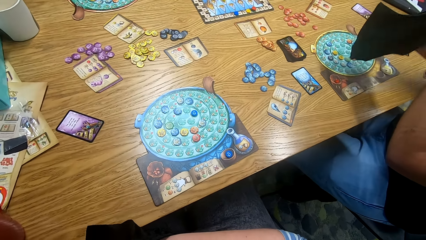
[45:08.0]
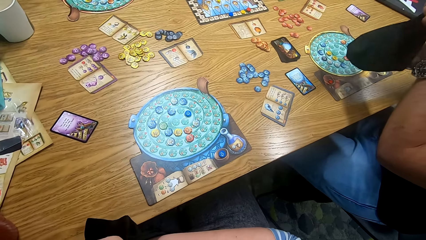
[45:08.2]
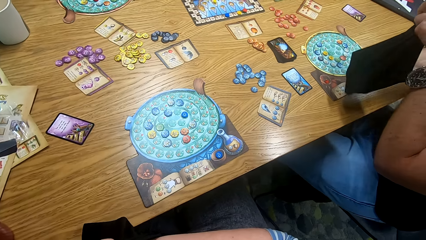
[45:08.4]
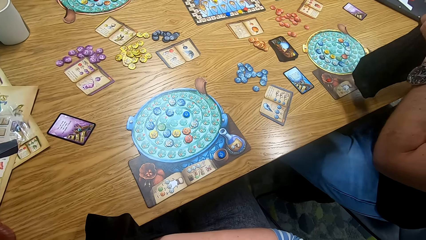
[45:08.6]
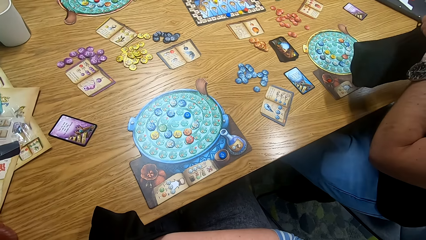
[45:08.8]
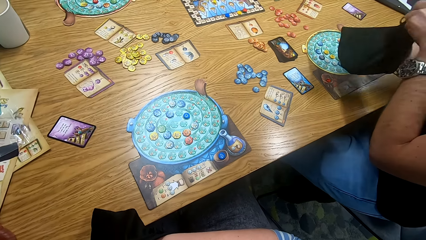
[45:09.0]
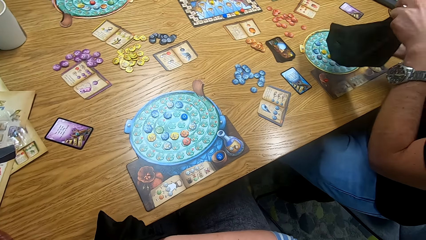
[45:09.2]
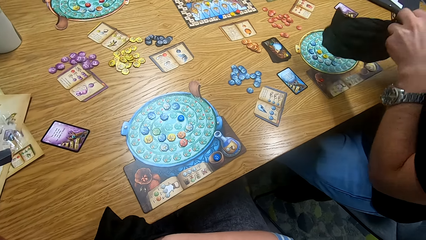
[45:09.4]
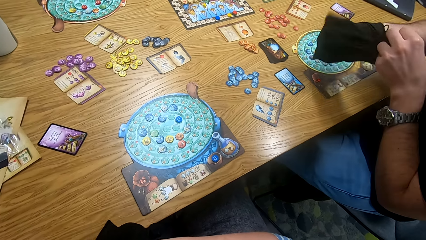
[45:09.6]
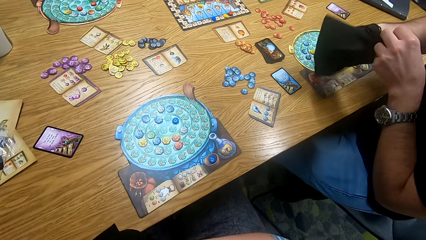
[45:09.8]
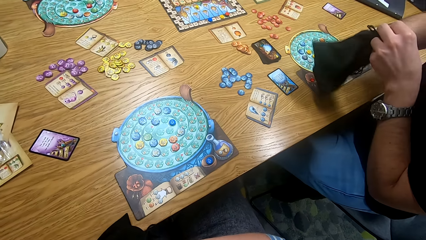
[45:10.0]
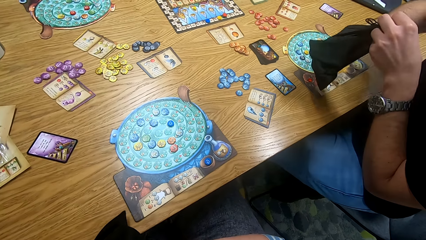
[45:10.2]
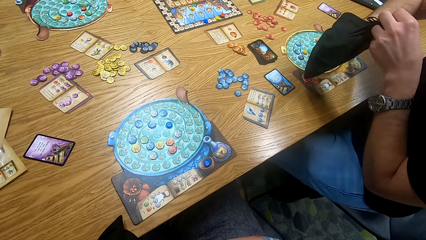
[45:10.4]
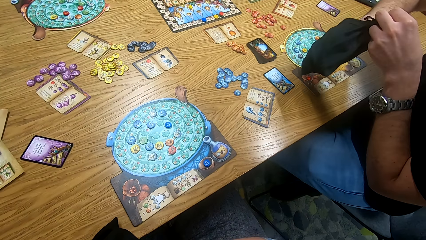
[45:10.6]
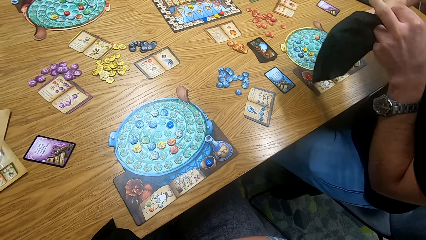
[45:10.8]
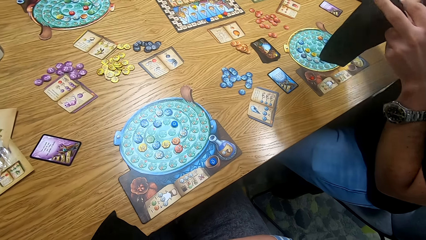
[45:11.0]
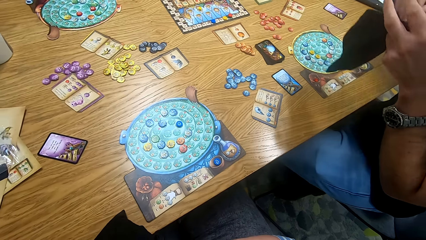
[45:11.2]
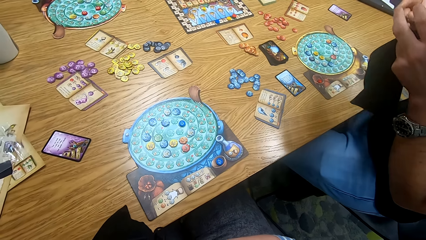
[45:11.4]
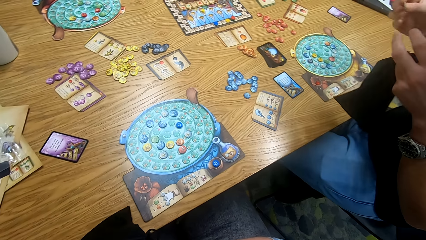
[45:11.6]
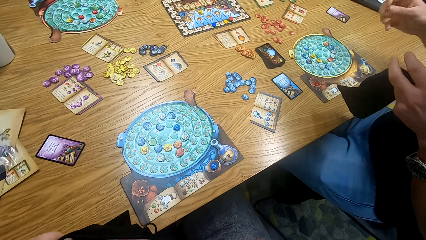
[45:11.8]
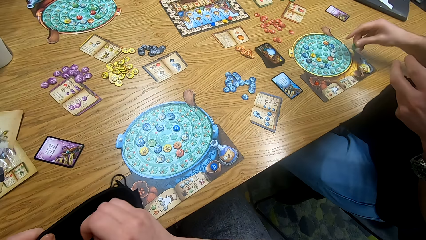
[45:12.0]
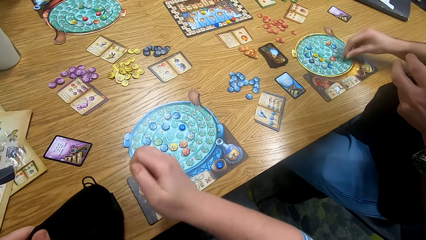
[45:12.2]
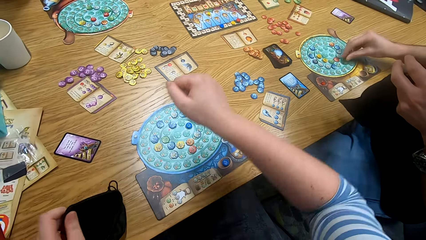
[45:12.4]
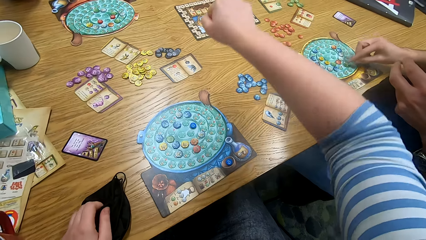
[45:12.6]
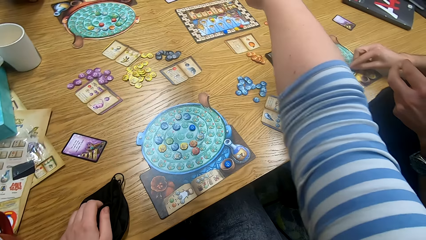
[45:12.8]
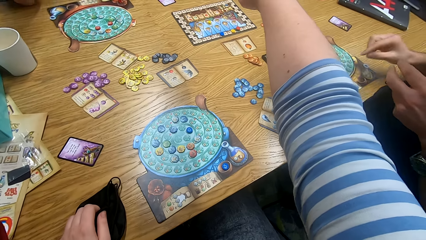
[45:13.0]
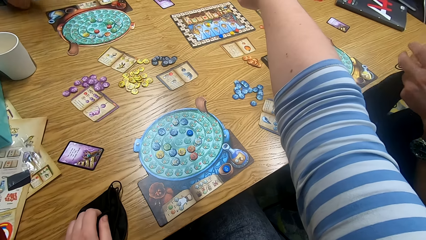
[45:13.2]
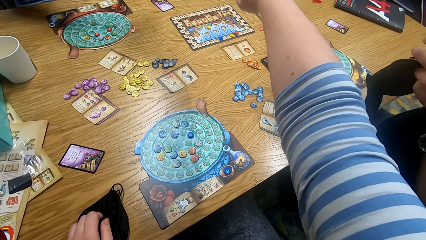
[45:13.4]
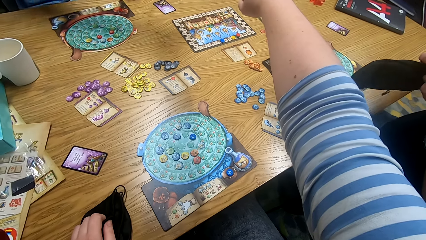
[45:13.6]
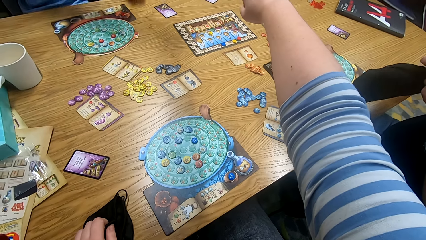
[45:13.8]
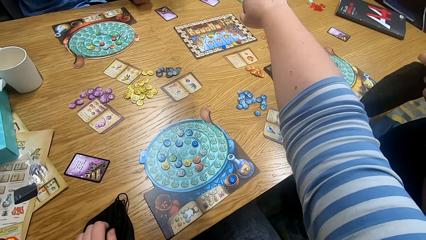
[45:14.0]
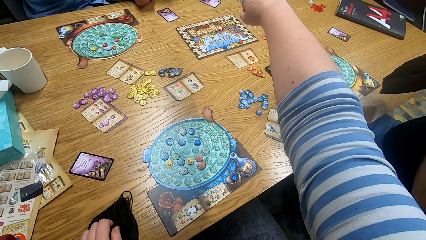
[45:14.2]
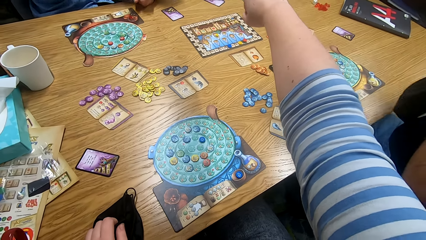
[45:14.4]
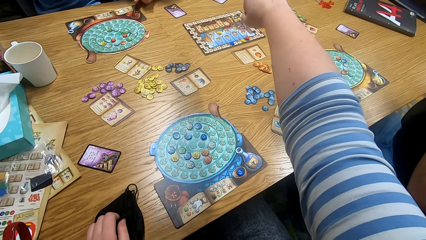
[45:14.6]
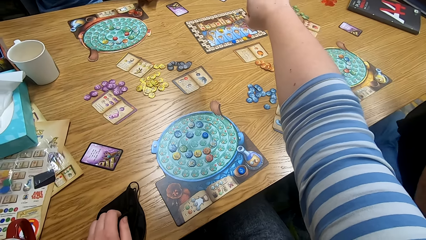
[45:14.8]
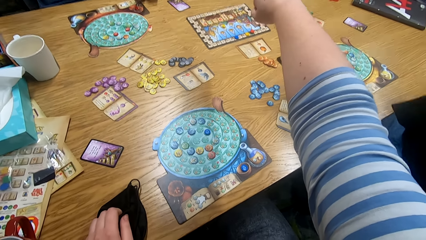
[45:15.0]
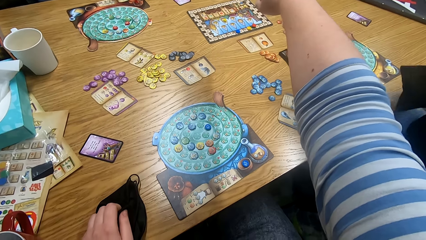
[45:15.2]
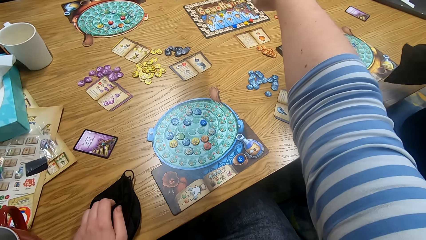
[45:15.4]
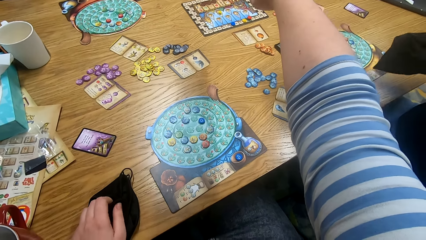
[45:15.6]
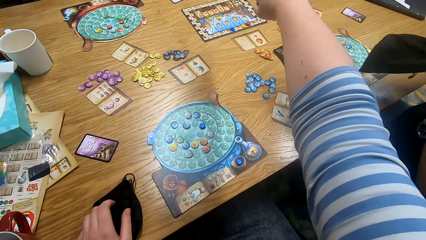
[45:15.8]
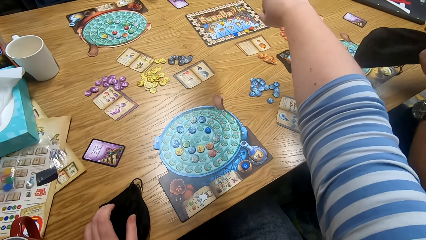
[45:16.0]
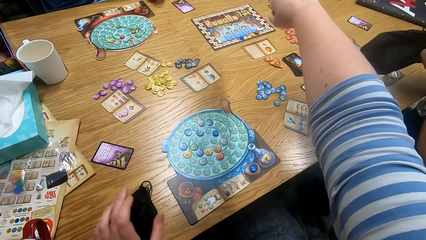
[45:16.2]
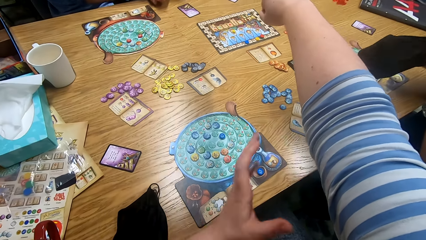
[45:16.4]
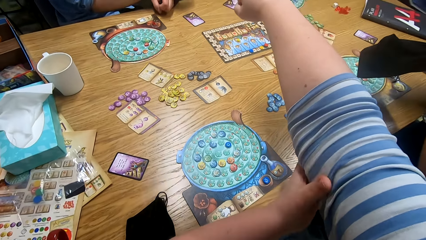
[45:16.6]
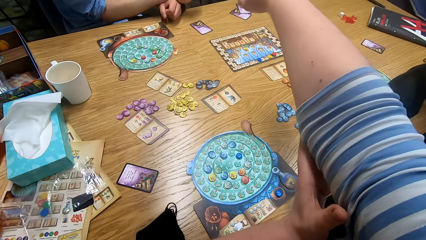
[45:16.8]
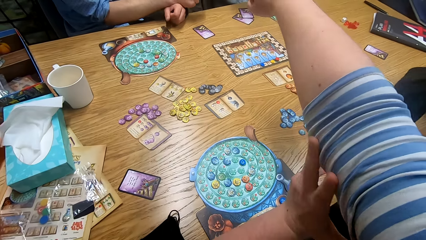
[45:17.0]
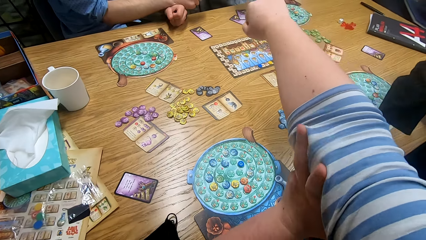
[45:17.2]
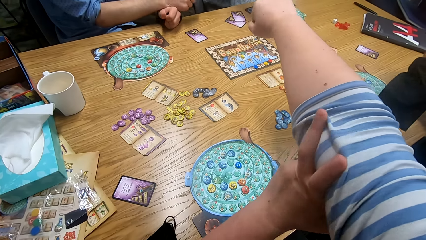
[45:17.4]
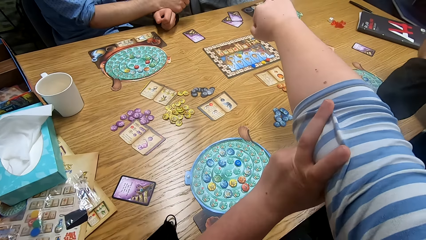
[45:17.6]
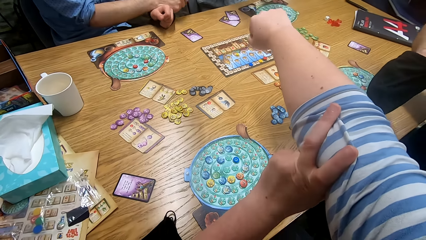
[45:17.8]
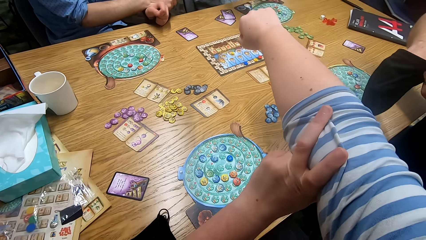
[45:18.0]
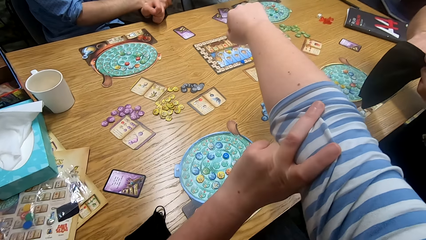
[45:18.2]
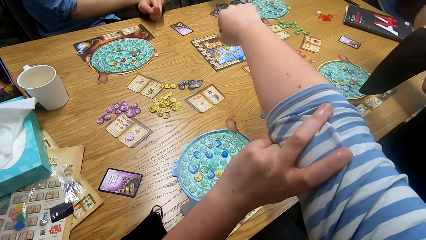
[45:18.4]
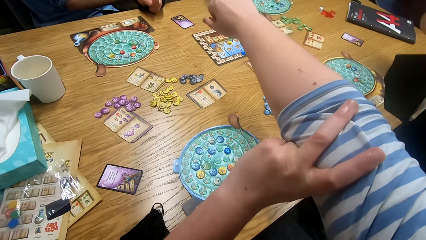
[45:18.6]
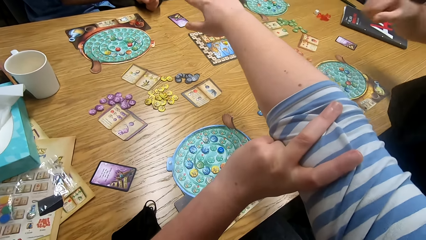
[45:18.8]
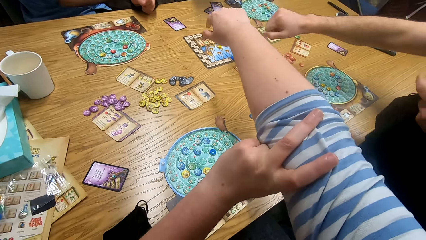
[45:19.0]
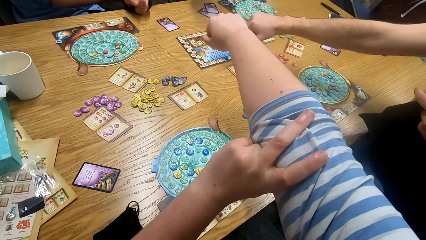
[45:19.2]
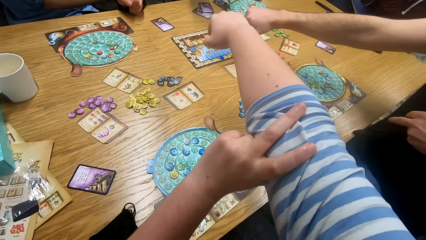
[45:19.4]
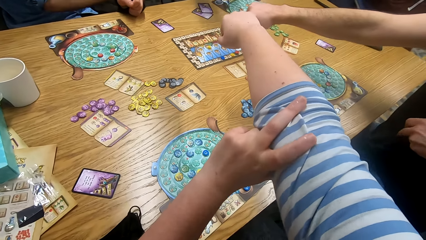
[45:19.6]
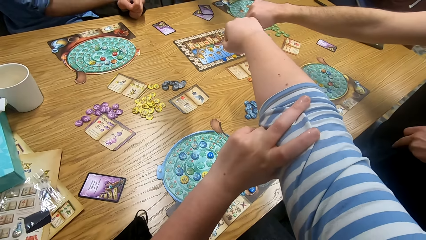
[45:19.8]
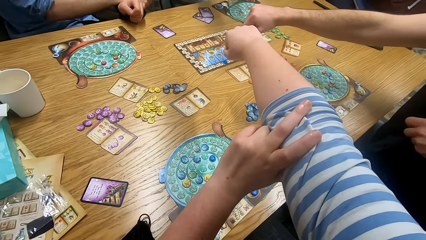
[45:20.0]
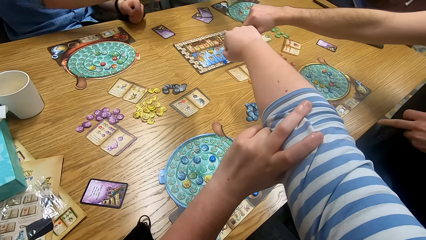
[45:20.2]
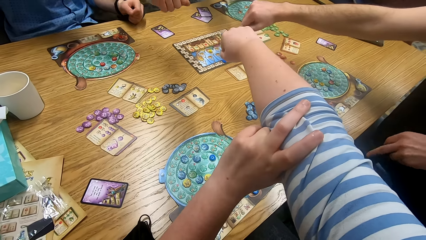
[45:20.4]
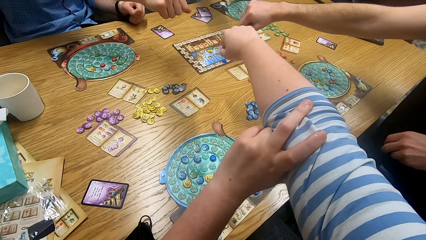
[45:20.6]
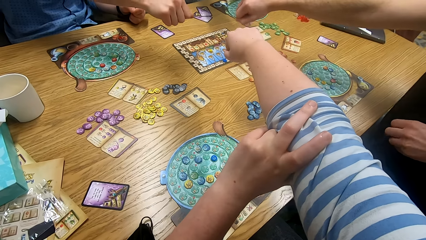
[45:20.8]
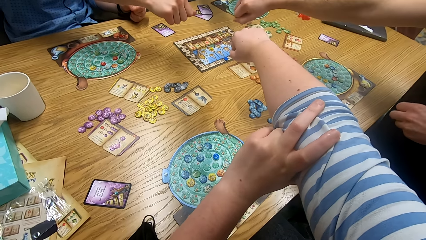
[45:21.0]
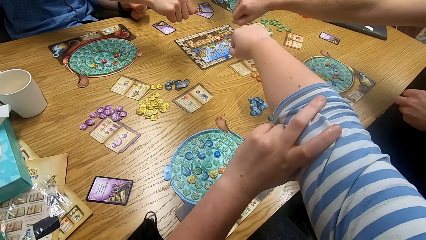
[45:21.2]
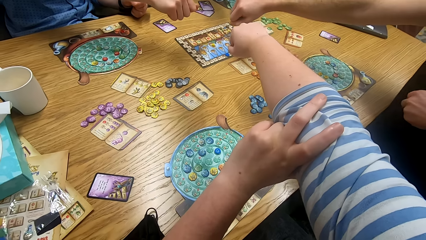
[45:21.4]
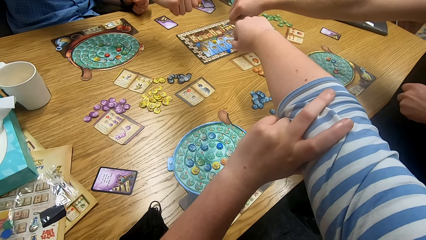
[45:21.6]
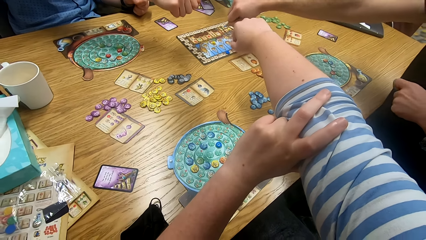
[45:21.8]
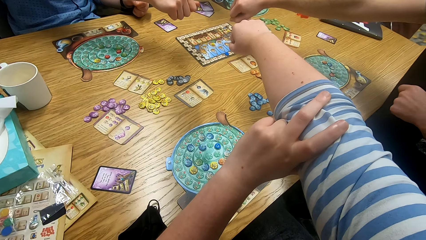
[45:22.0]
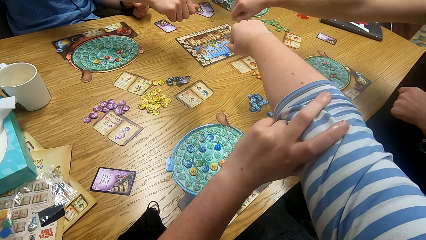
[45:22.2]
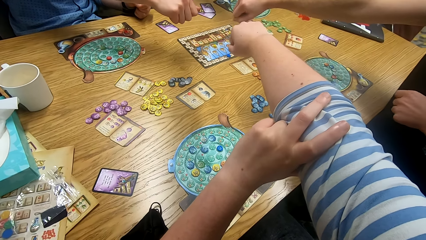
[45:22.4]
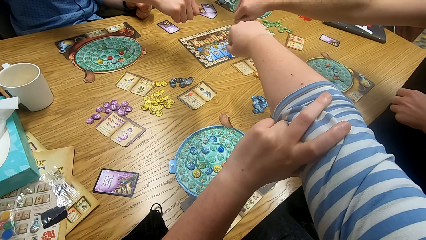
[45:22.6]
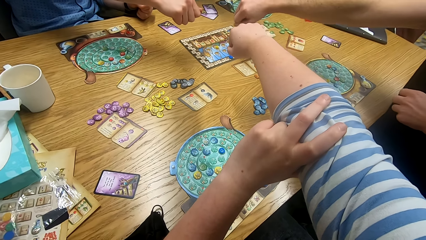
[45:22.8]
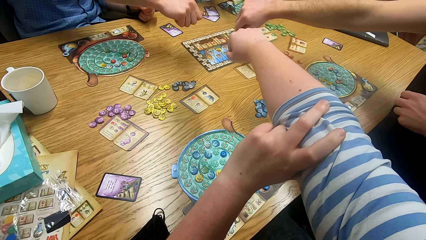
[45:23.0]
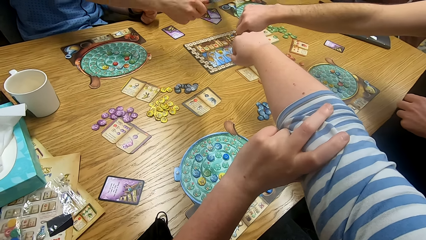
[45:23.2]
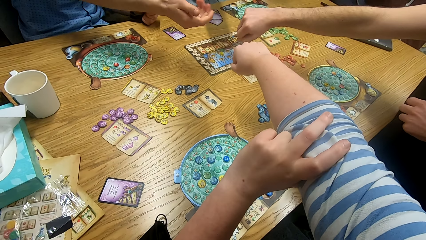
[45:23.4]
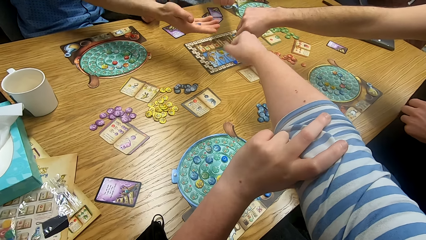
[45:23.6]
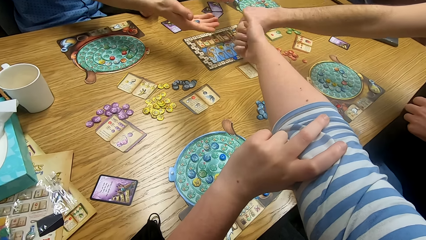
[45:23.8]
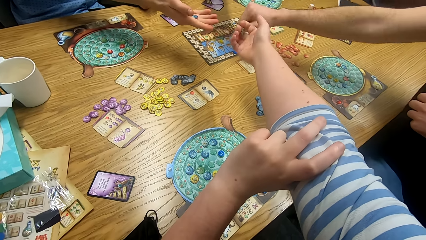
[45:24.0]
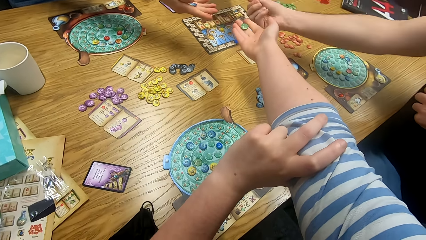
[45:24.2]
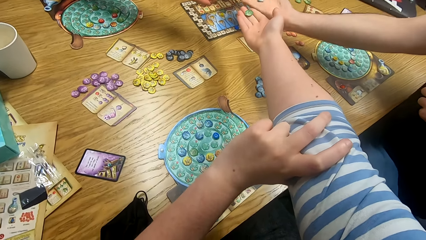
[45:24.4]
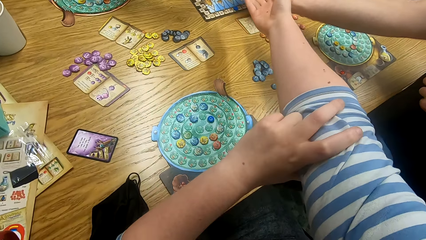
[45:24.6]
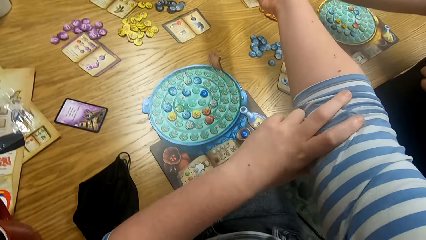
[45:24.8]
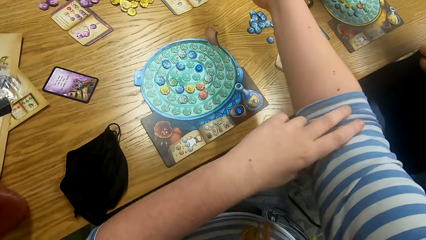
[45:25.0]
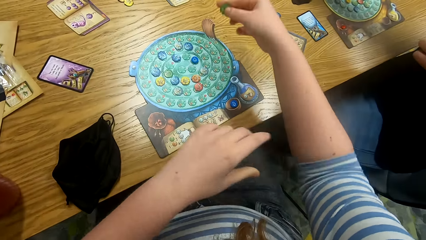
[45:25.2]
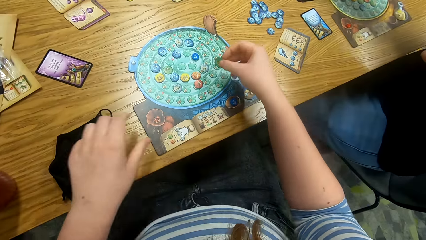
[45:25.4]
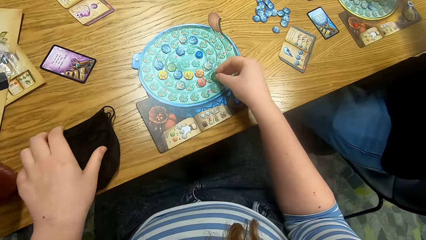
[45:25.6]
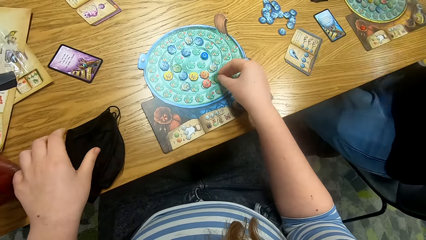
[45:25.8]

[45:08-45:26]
The camera wearer picks a token from the bag. A man plays something. The man places the token on the board. The camera wearer straightens his right hand in the middle of the table. The man dips his right hand in the bag, stretches the right hand and holds his hand in the middle of the table. Another man stretches the right hand and holds his hand in the middle of the table. The other man unfolds the fist and shows the token in his hand. The camera wearer unfolds the fist. The first man shows the token in his hand. The camera wearer shows the token in his hand. The first man unfolds the fist. The camera wearer plays something.
